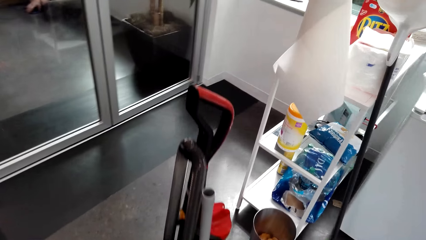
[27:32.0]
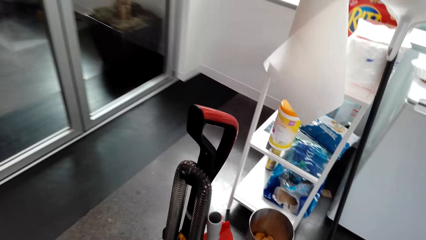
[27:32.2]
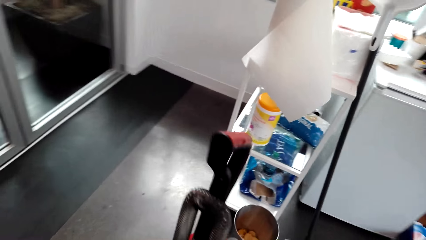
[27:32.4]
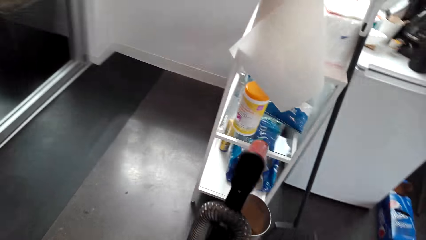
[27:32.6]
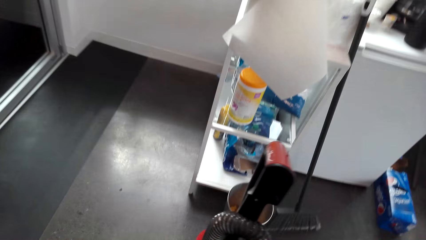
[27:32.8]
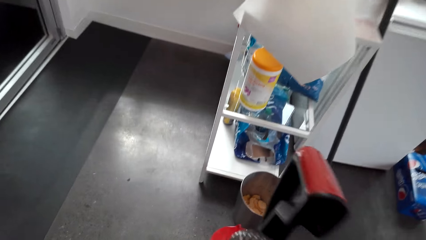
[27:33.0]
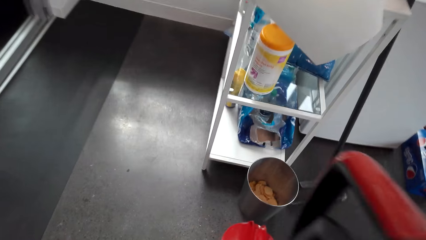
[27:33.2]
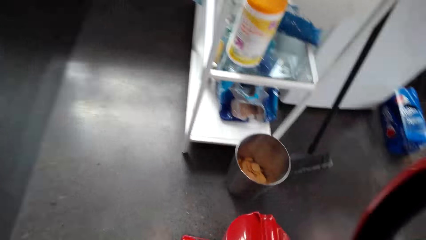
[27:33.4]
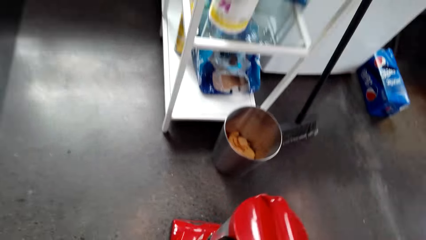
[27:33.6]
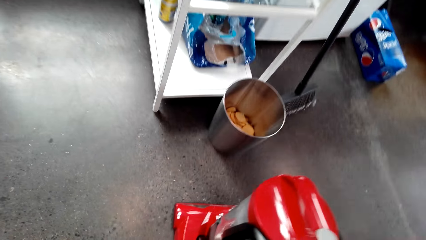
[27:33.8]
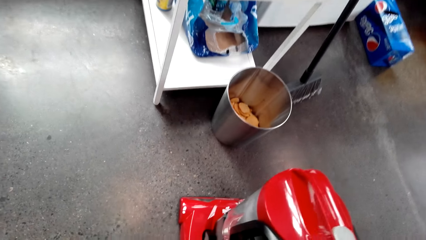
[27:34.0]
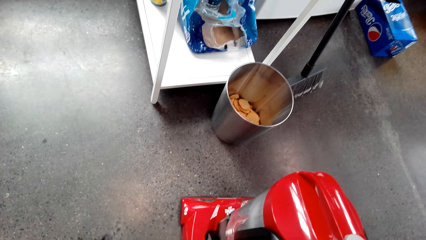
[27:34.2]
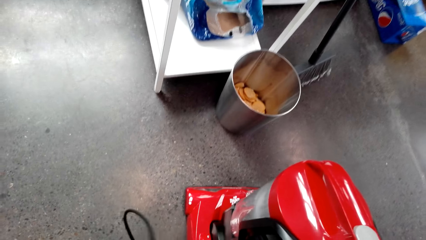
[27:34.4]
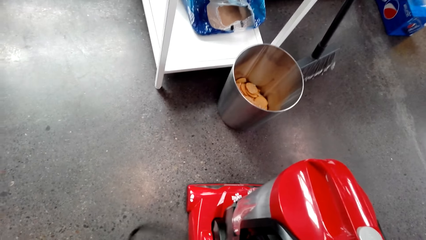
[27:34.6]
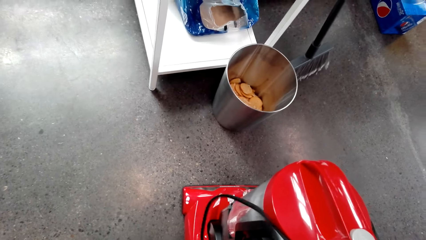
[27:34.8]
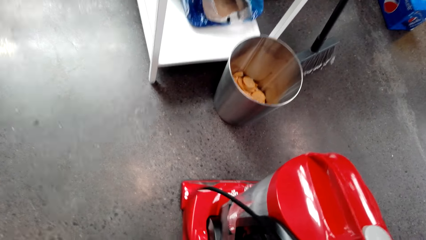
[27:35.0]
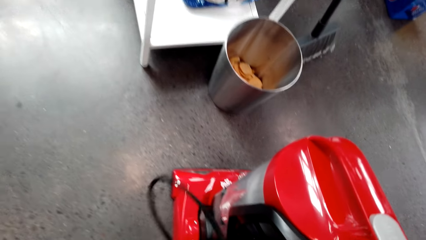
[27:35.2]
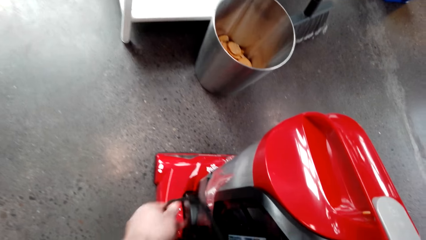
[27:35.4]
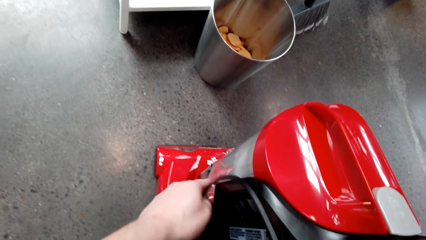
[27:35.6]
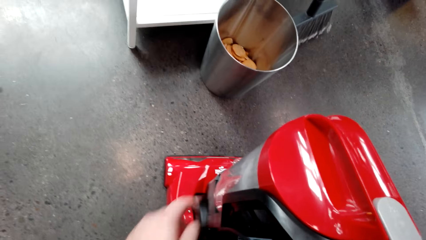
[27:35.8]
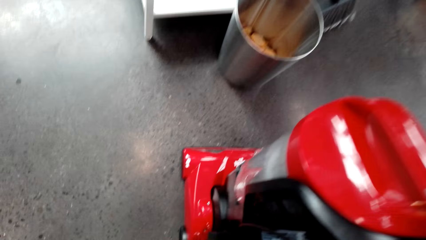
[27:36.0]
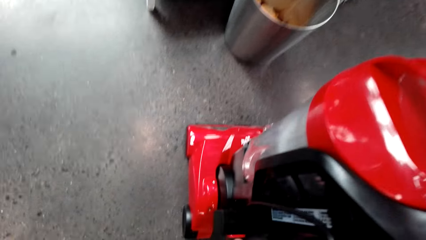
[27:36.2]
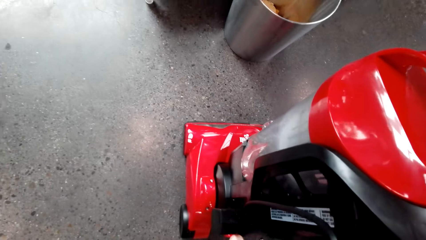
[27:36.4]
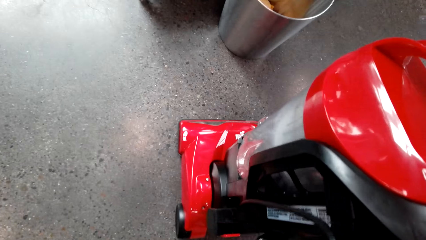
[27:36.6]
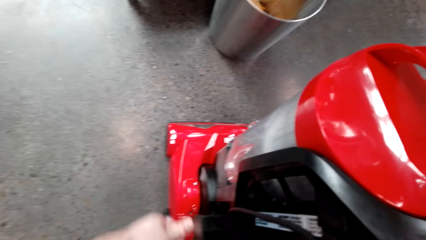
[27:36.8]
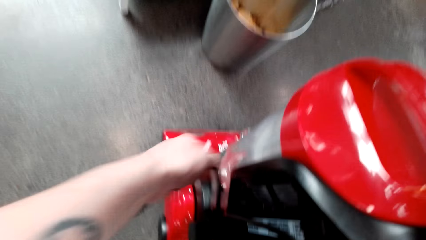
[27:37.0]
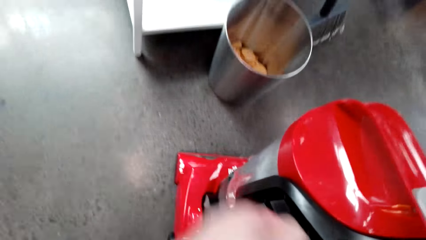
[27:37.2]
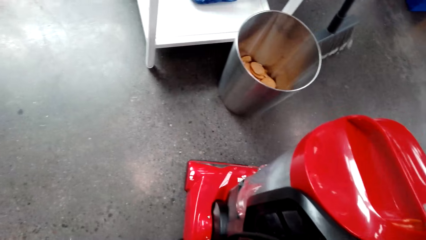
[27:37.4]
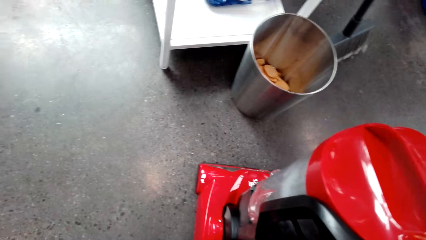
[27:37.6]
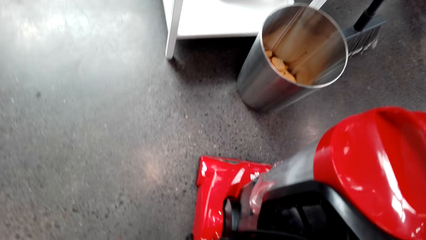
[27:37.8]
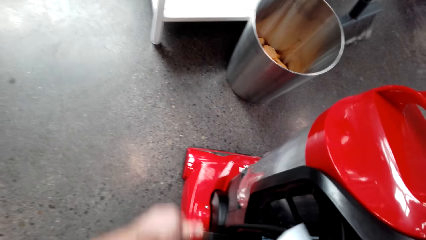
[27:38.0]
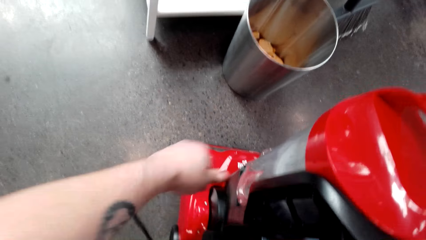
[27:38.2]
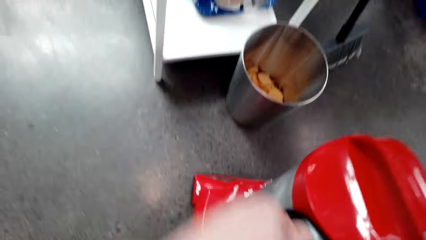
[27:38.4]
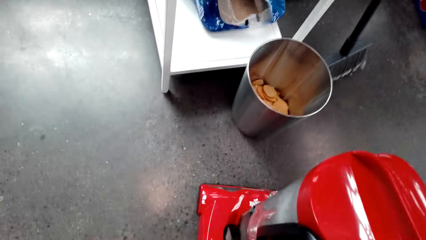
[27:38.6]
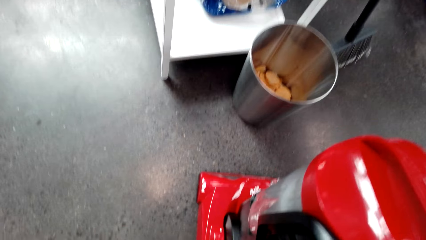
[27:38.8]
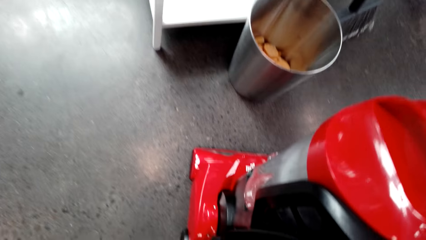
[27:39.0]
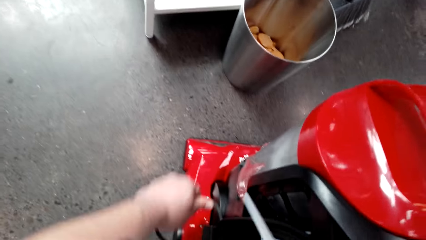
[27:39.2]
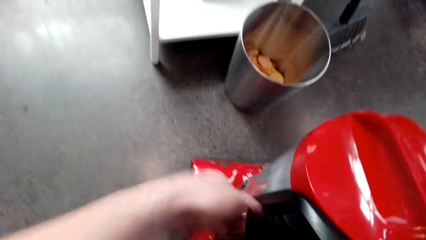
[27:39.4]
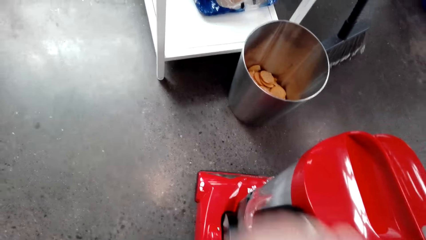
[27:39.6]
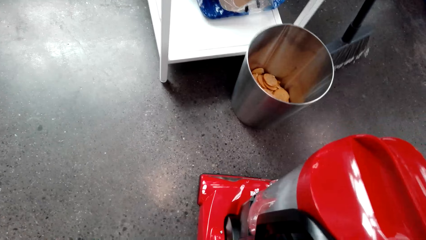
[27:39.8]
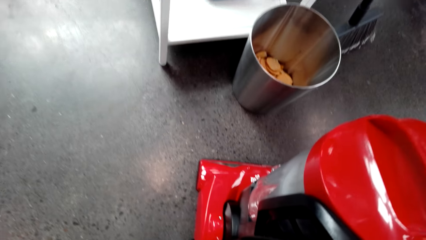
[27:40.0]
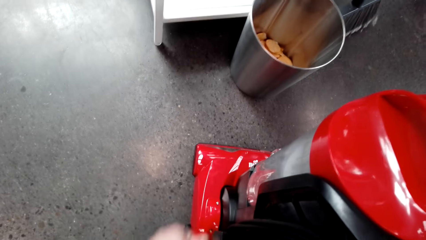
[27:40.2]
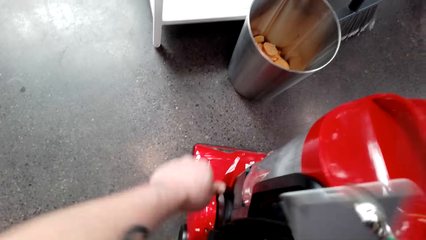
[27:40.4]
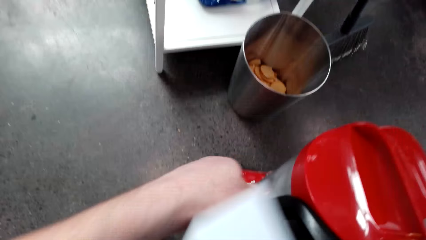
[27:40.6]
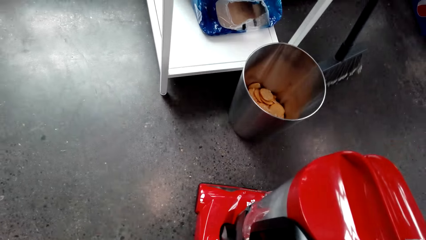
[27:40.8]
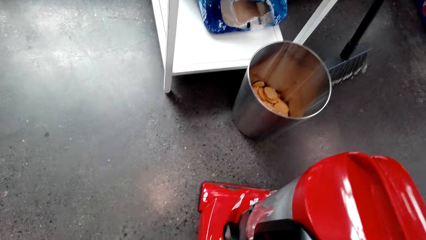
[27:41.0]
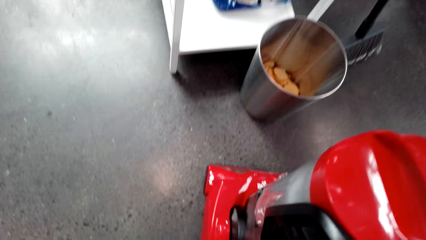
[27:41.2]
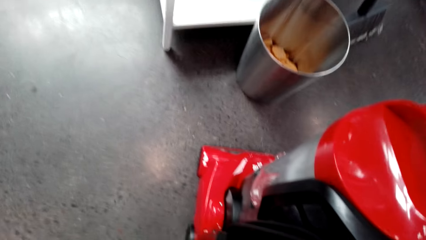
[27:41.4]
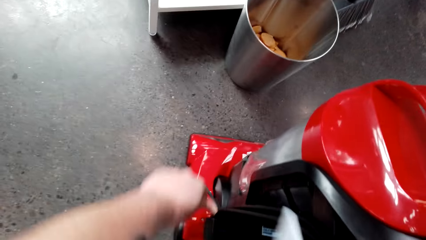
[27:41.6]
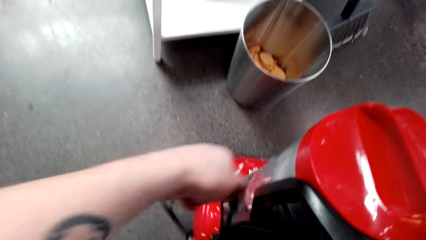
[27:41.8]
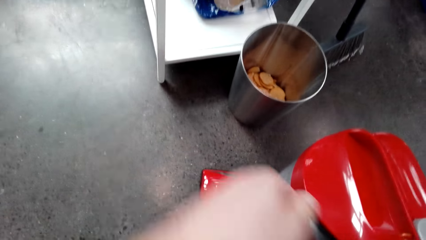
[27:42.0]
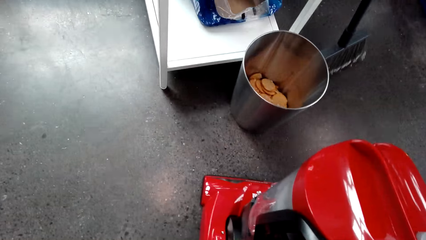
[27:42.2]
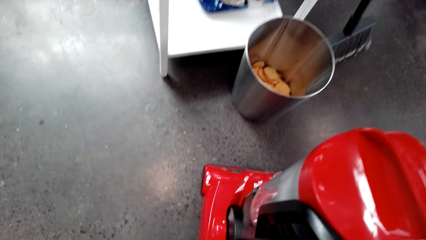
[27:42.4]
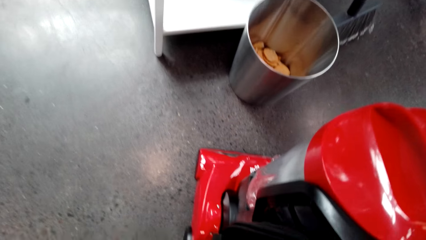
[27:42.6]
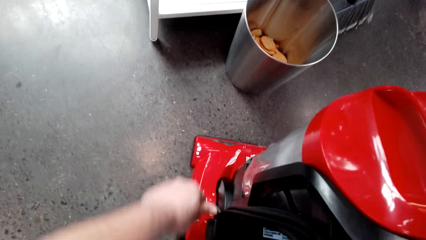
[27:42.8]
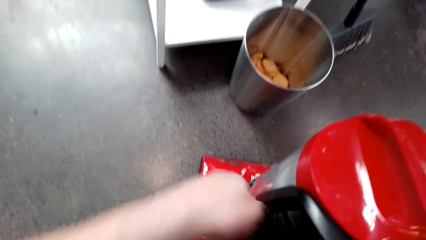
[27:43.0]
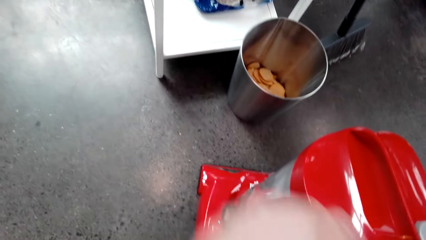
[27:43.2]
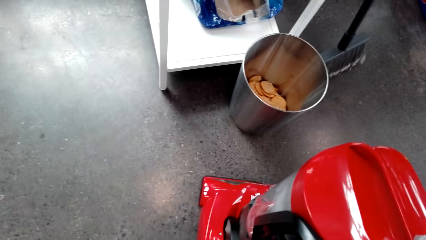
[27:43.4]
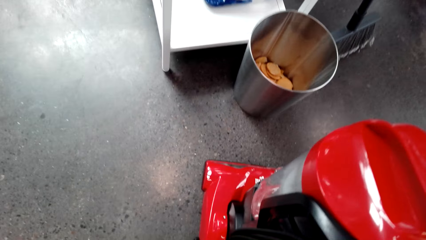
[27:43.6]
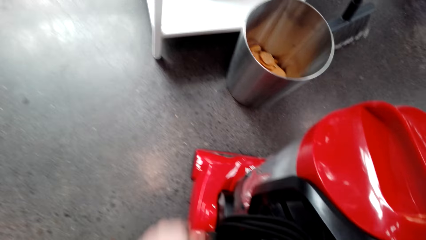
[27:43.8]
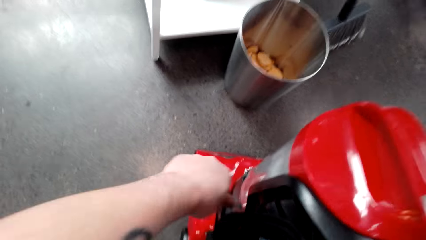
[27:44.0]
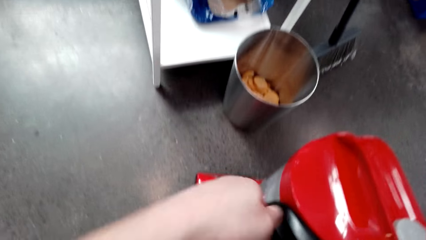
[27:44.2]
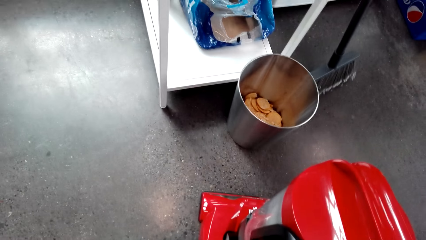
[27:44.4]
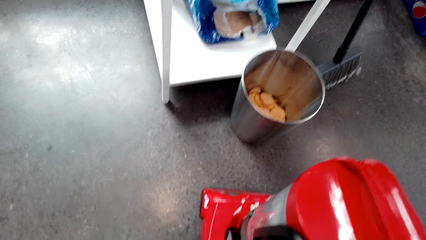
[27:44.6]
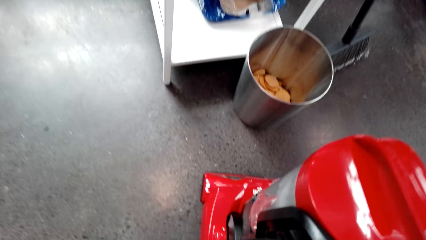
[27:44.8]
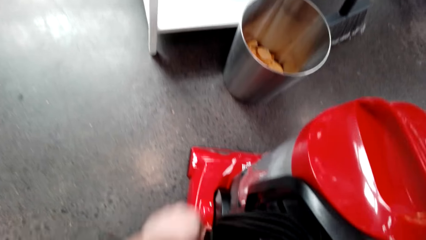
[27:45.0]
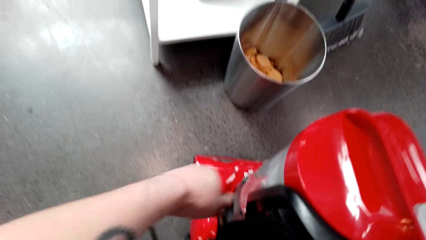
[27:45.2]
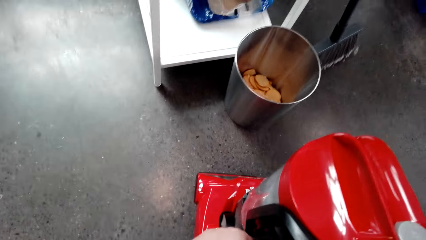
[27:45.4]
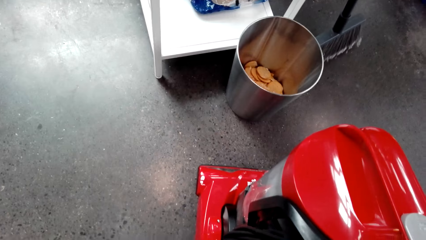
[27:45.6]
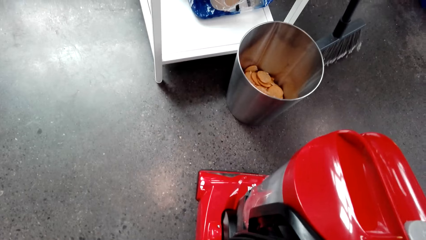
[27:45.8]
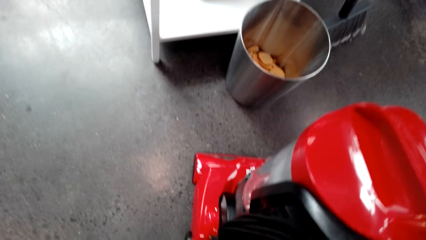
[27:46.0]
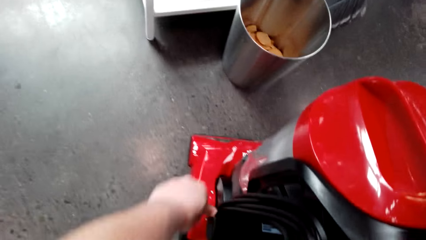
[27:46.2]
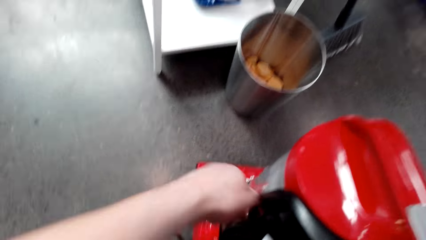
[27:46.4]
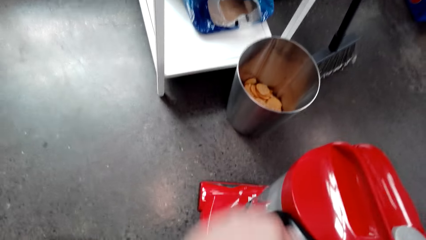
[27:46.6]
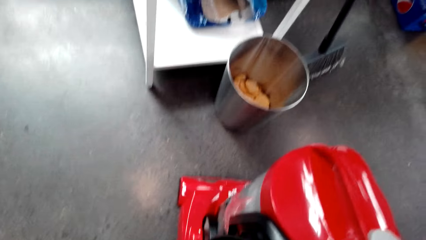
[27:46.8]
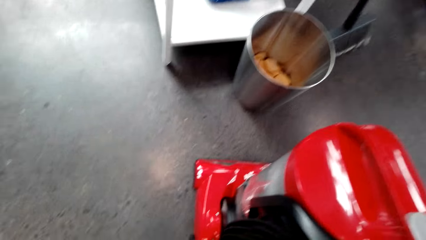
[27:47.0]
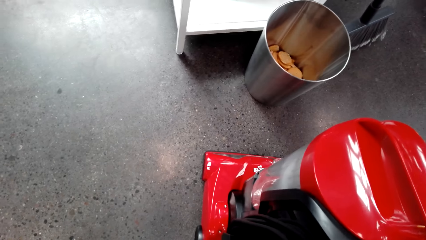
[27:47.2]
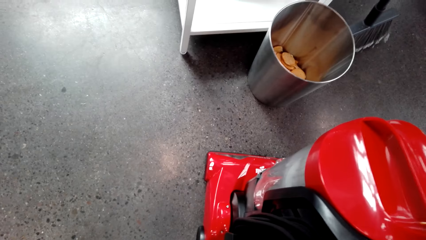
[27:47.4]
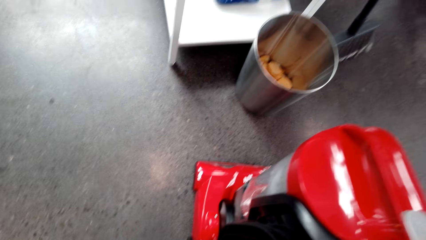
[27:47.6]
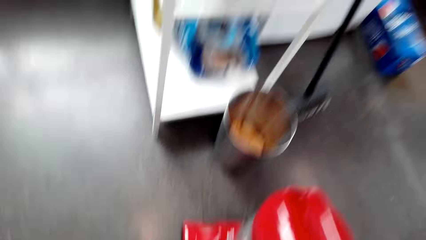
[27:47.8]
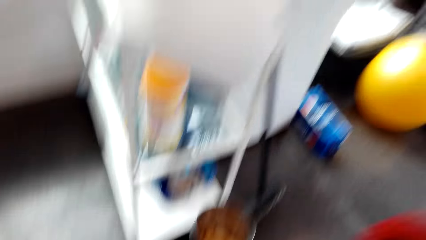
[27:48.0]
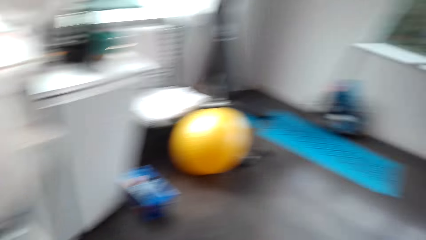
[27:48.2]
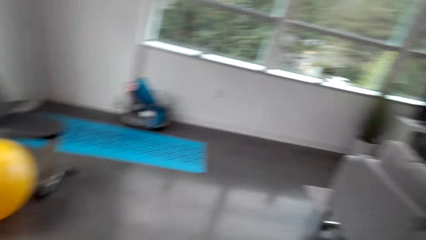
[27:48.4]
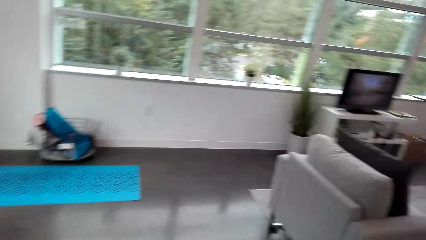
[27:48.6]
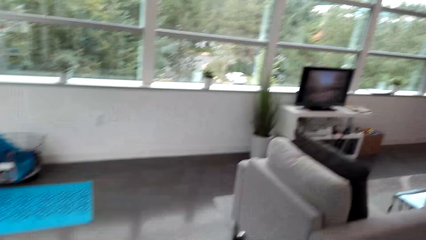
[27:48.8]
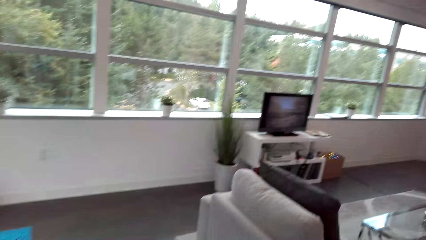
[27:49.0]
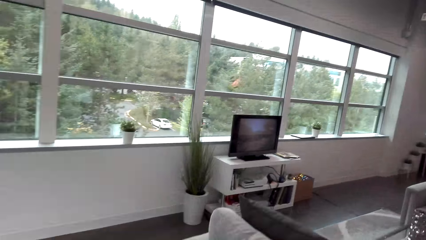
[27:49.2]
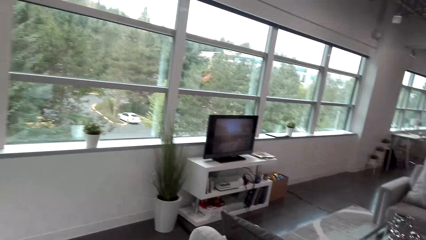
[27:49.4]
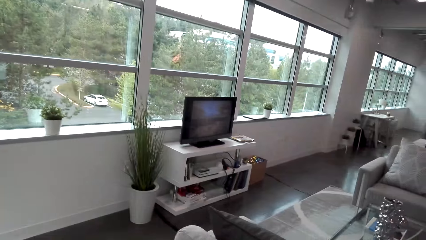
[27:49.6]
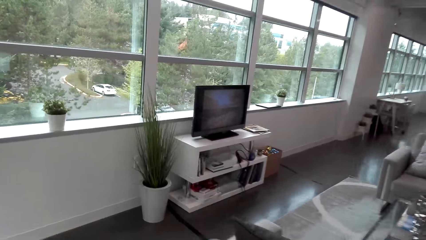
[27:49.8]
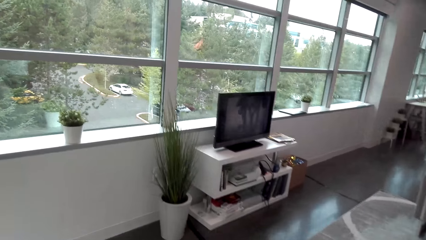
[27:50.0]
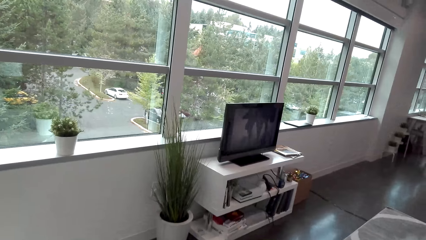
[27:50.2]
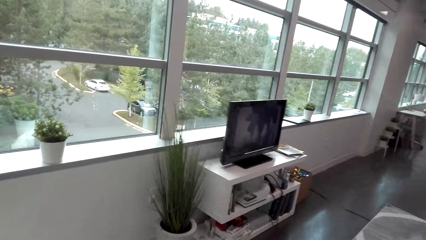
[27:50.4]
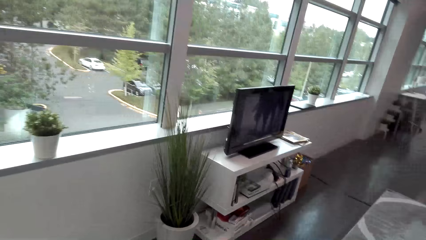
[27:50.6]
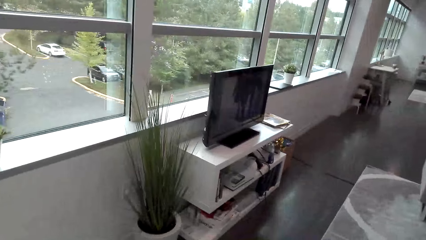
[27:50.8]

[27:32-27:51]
The camera wearer touches the vacuum cleaner. They roll the cable to the vacuum cleaner. They look around. They walk to a box with decoration flowers.
